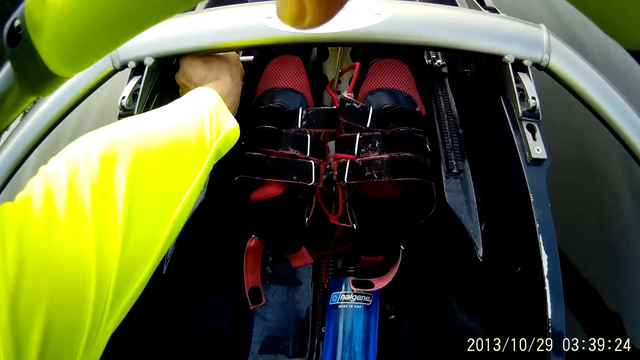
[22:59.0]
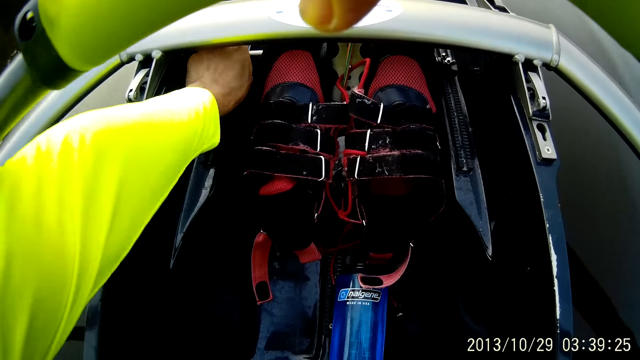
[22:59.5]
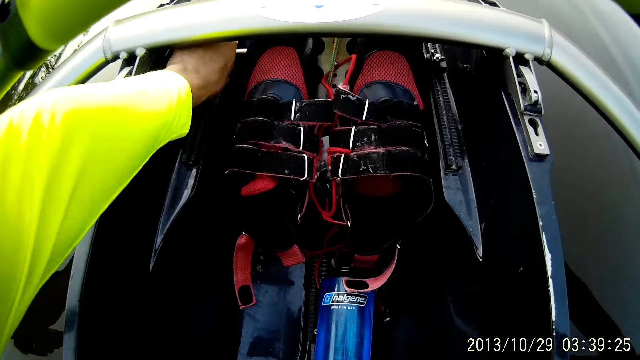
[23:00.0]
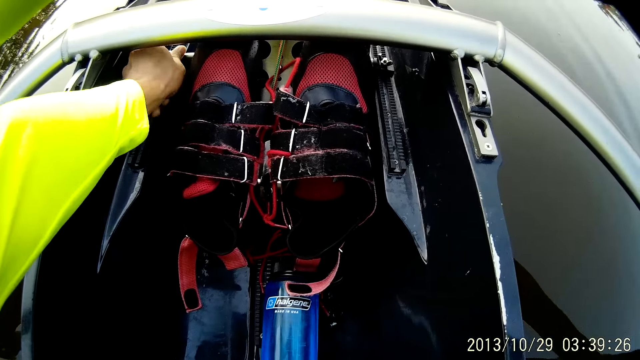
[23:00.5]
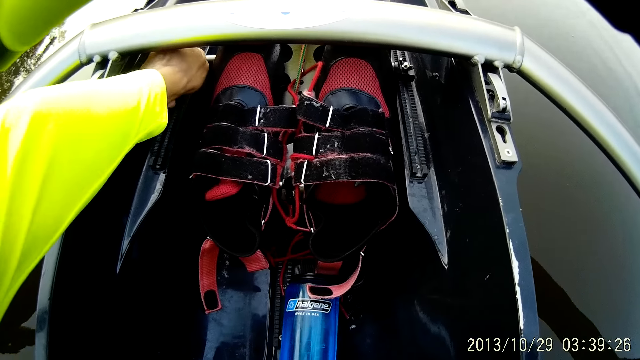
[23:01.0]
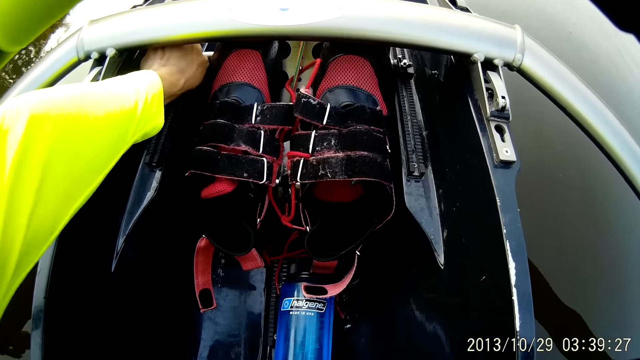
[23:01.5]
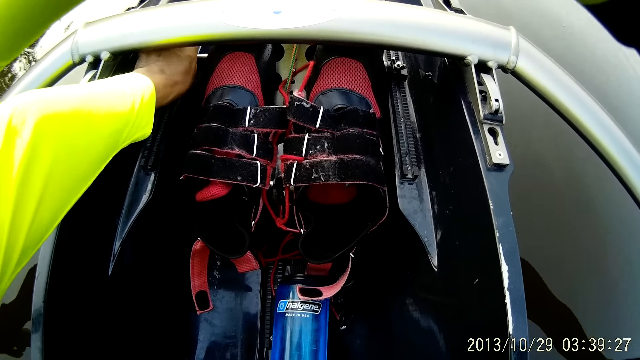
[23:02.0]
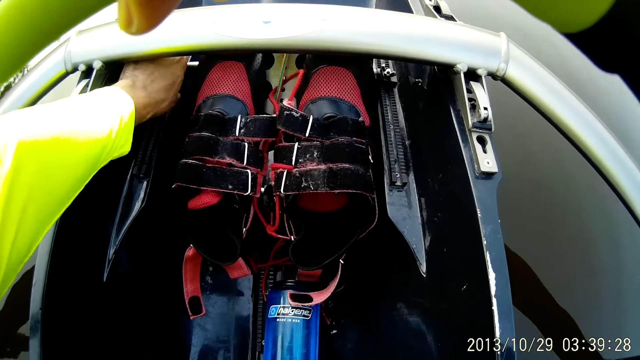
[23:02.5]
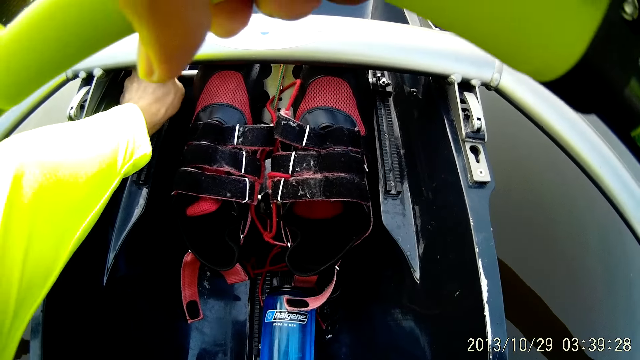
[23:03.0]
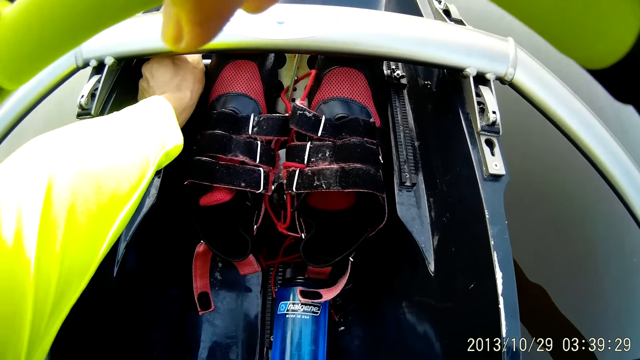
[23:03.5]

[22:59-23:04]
The camera wearer touches something in the boat with his left hand.

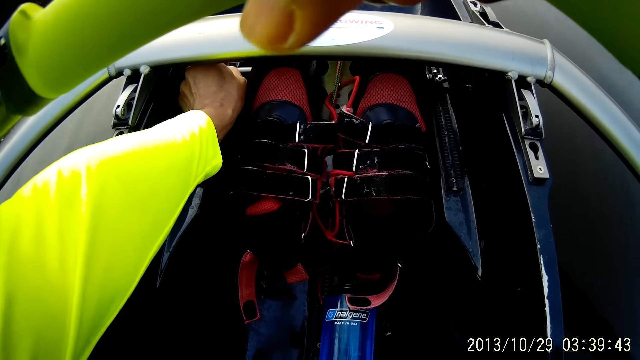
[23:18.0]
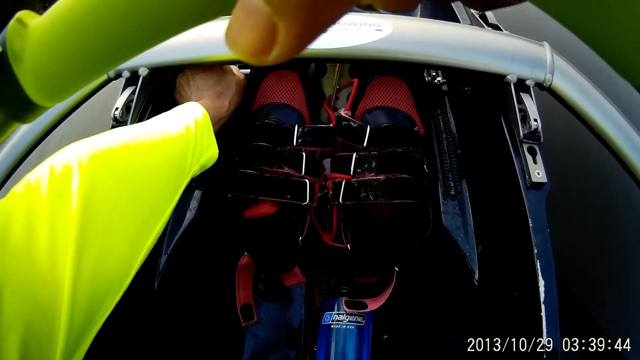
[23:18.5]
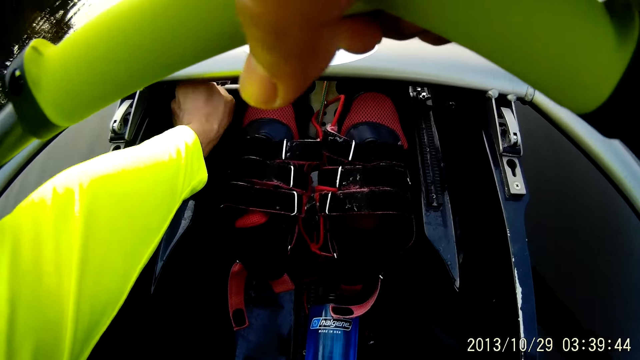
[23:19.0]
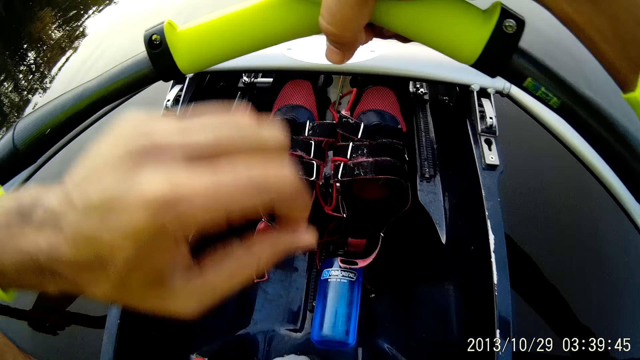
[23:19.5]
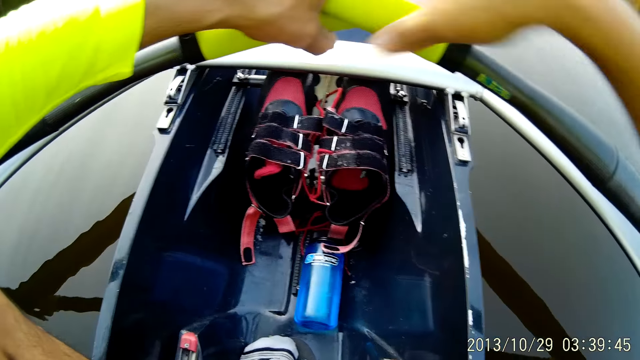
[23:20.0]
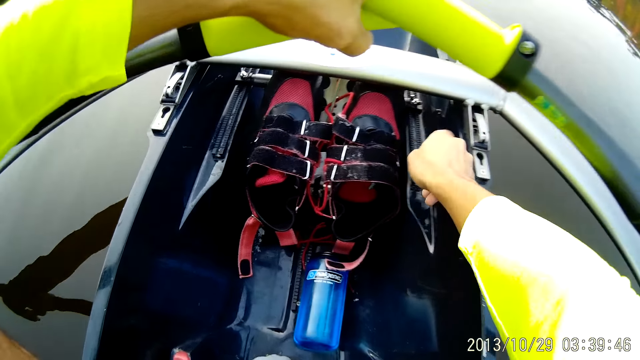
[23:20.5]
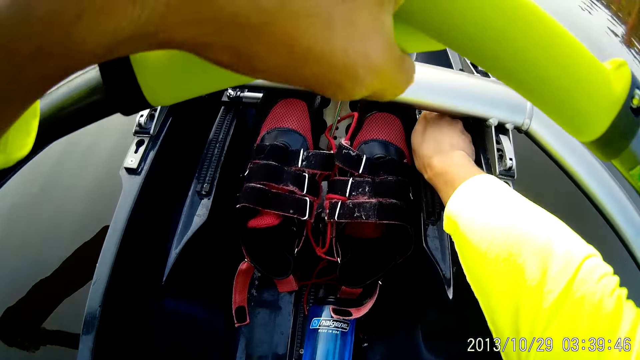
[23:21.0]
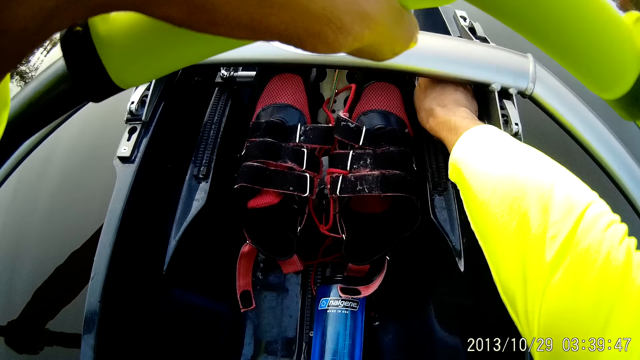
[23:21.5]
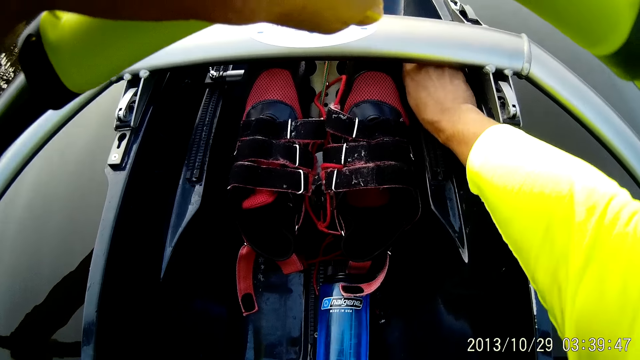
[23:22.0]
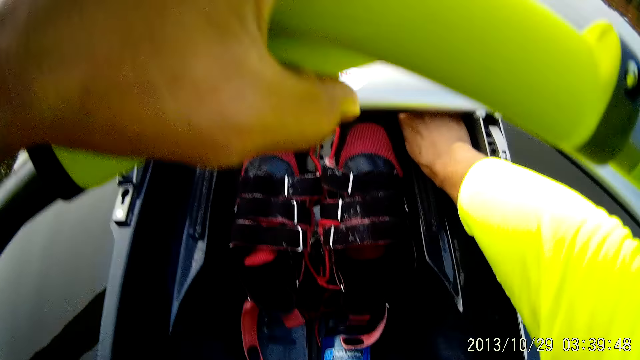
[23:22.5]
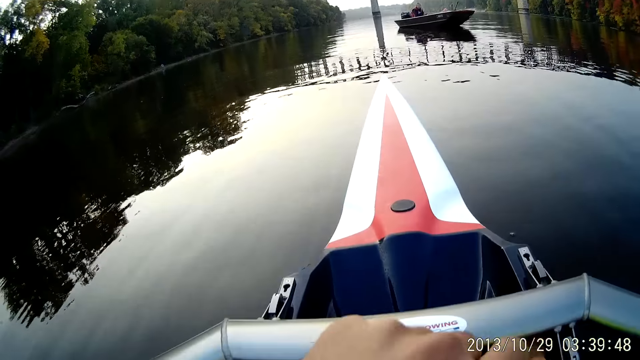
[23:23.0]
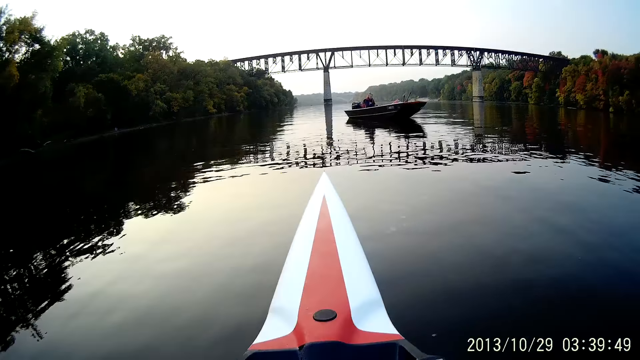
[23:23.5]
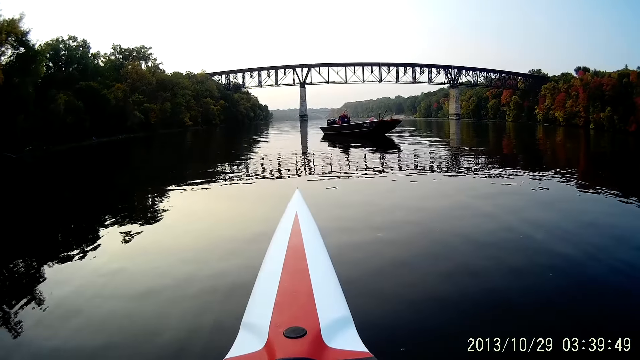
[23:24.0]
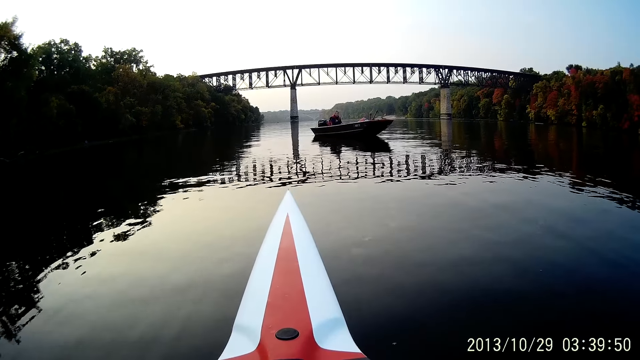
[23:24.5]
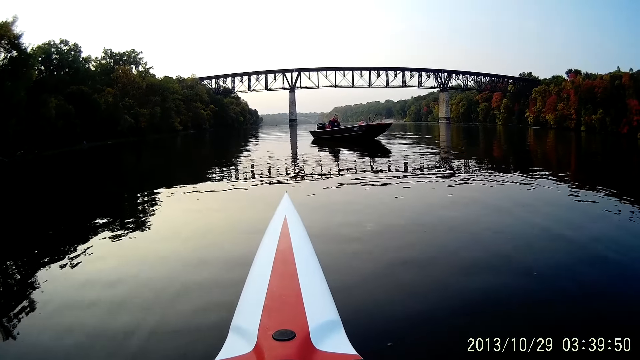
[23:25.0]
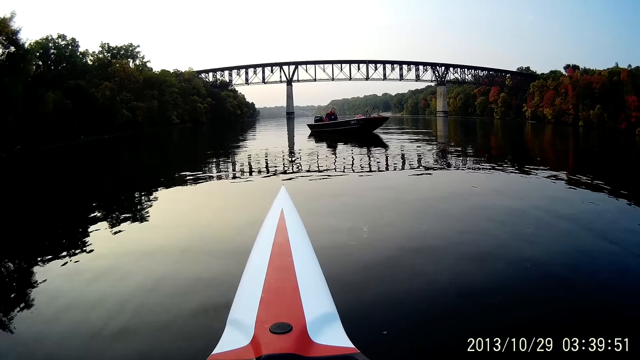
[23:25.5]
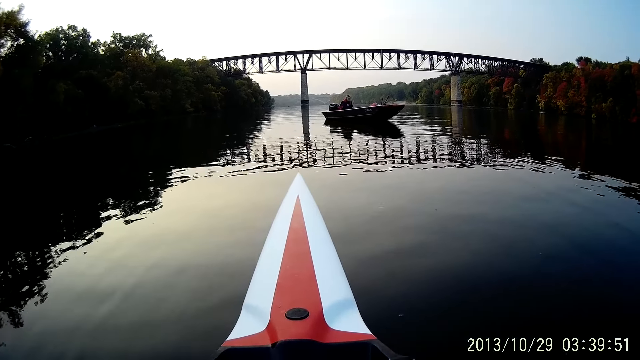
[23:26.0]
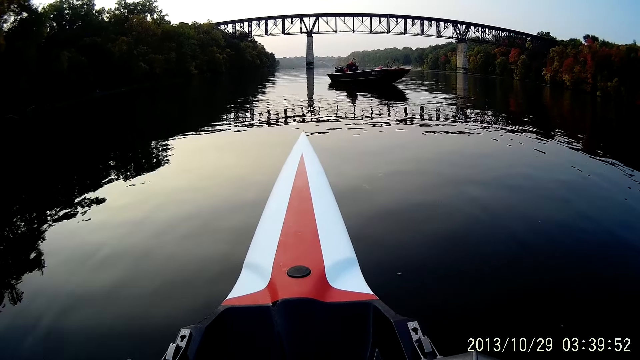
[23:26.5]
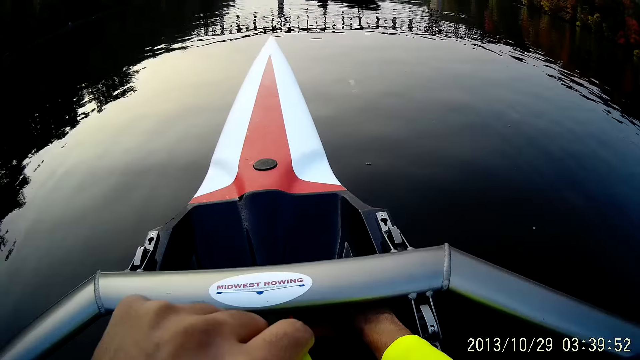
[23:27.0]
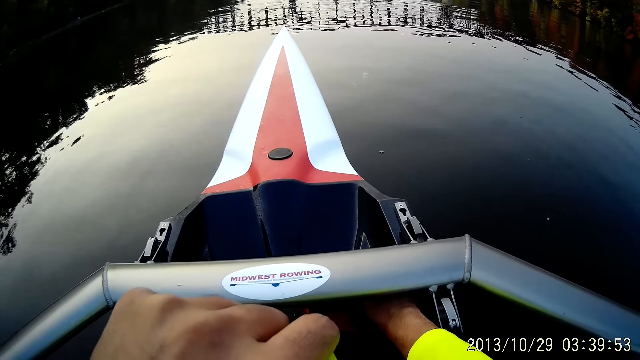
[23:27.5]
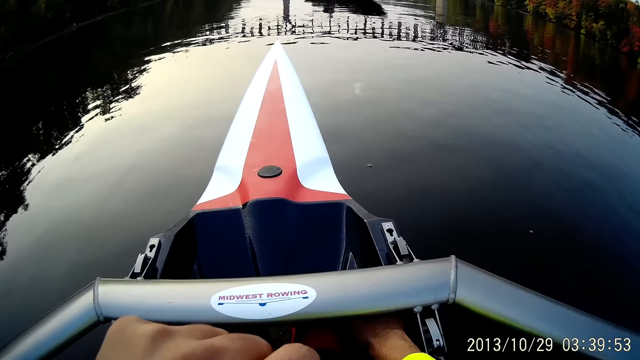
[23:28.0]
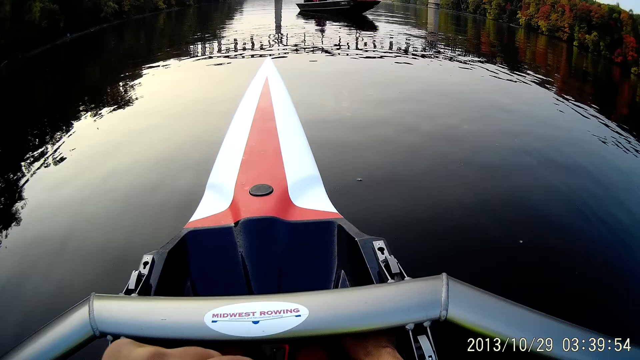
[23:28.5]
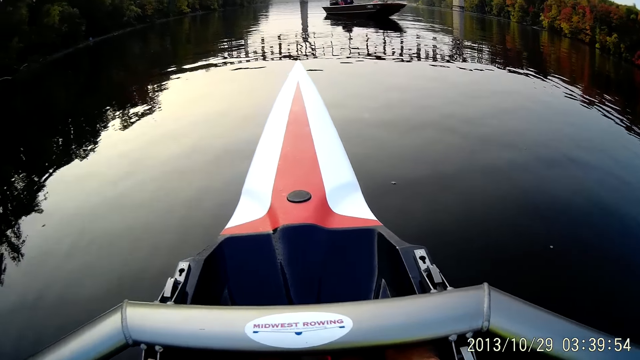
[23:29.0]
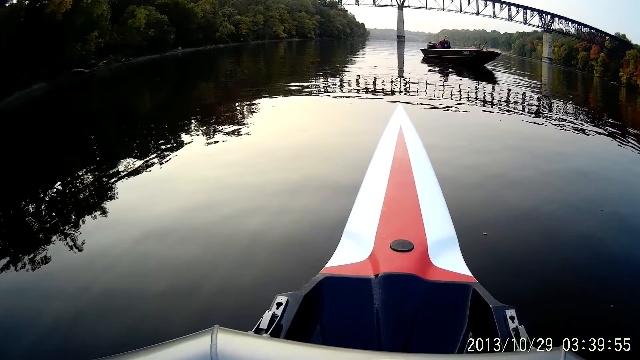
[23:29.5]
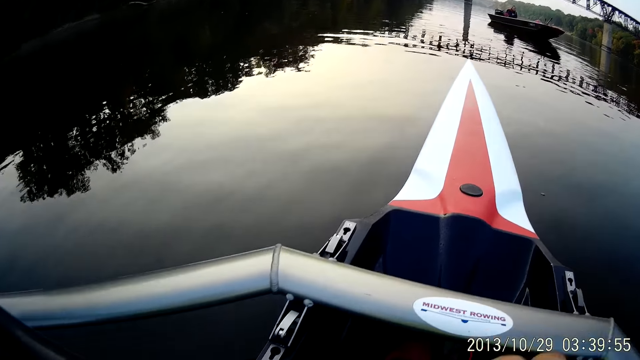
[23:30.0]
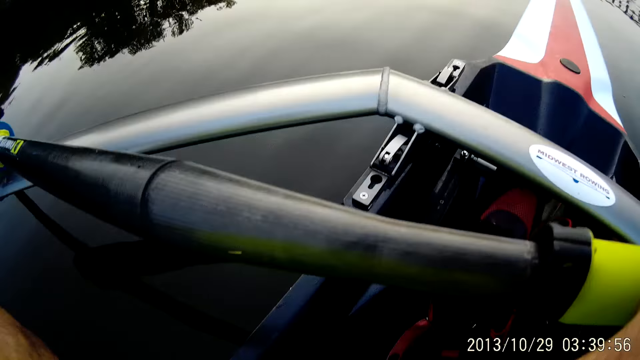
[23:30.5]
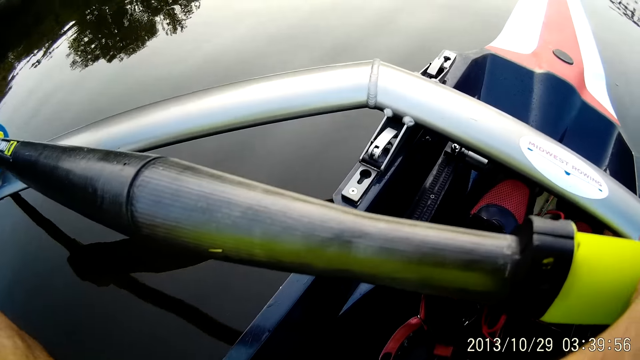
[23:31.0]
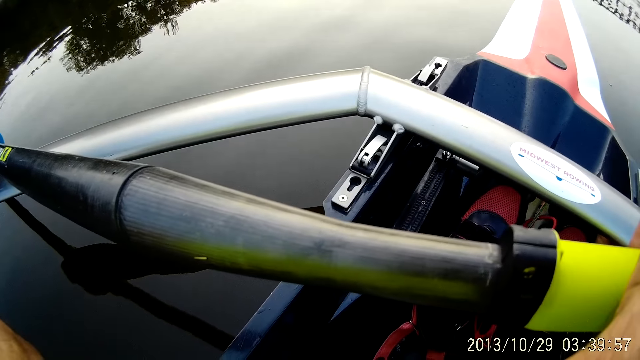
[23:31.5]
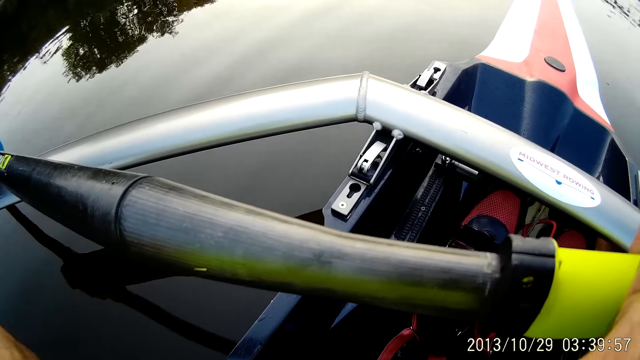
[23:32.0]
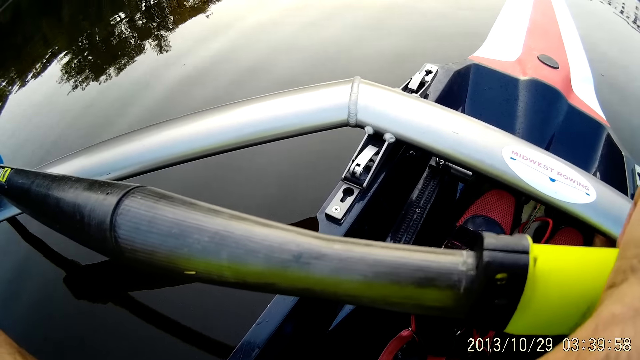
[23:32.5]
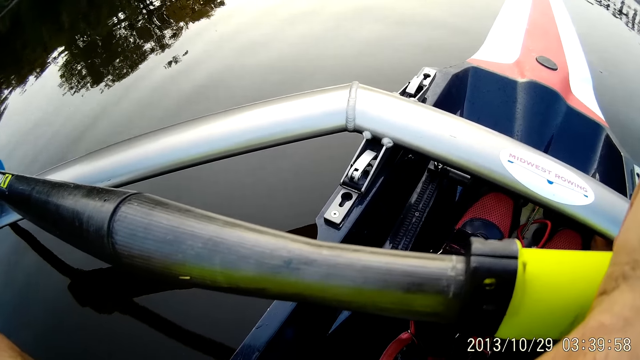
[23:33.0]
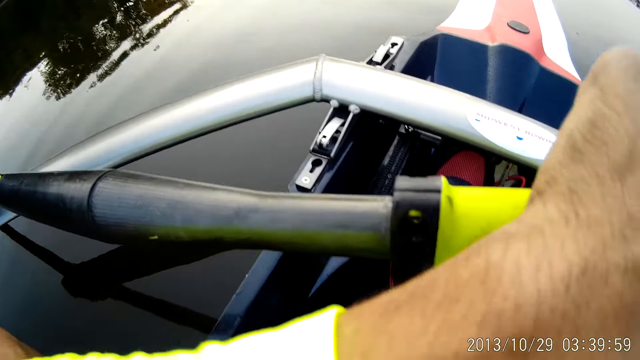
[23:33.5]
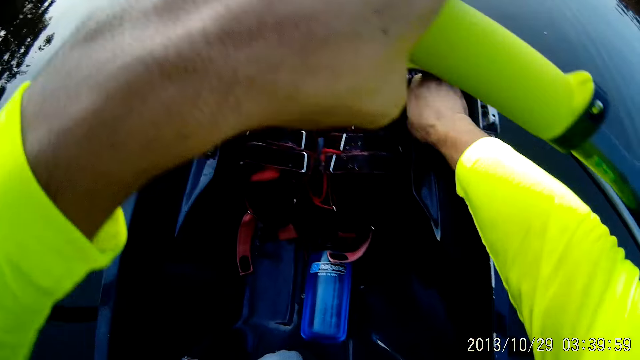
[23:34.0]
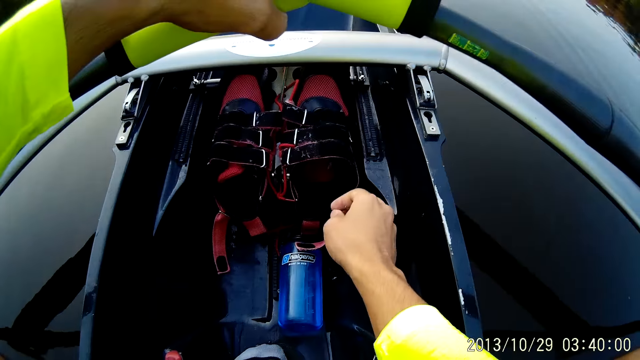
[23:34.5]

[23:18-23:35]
The camera wearer holds the steering wheel with both hands. He adjusts the boat with his right hand.
